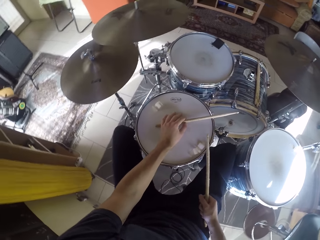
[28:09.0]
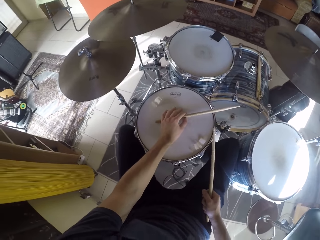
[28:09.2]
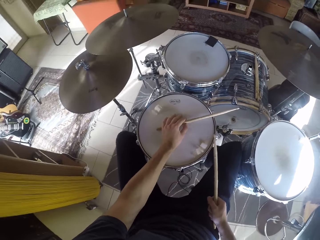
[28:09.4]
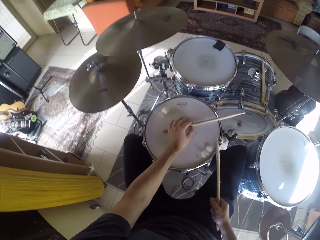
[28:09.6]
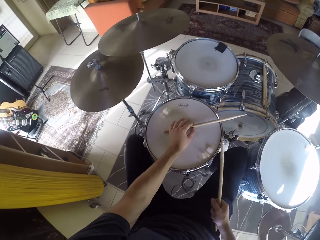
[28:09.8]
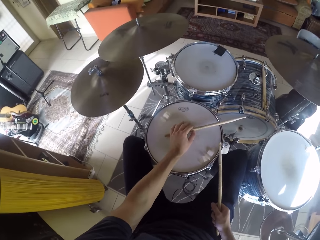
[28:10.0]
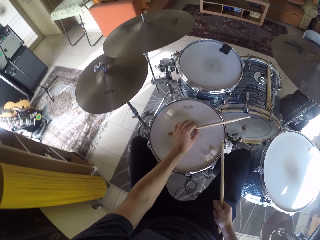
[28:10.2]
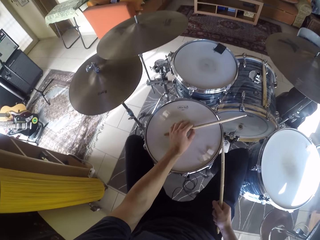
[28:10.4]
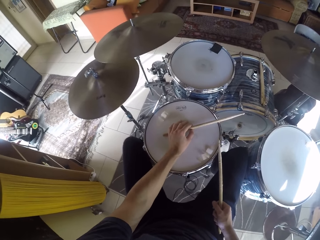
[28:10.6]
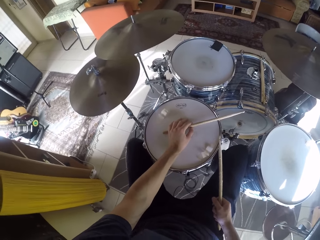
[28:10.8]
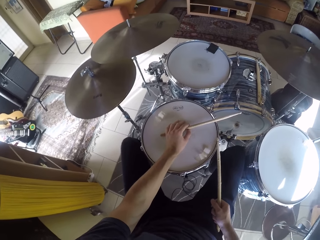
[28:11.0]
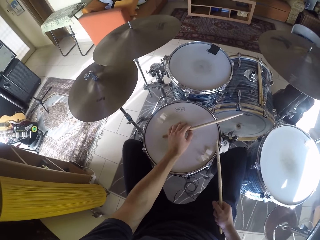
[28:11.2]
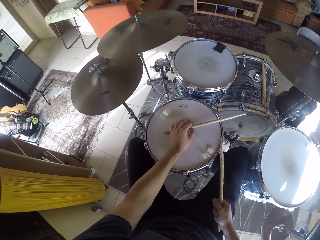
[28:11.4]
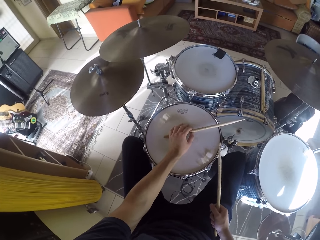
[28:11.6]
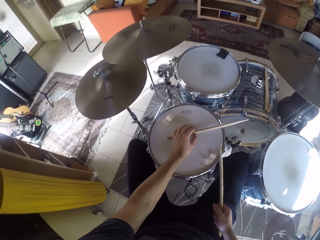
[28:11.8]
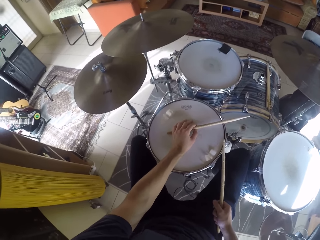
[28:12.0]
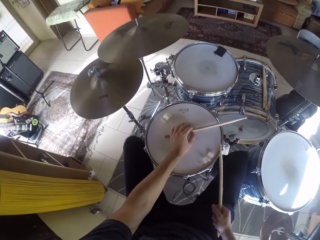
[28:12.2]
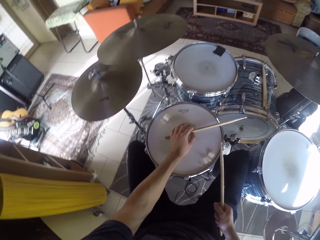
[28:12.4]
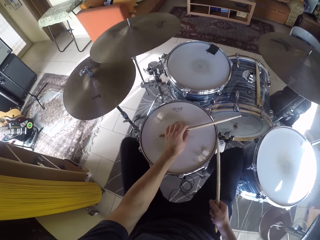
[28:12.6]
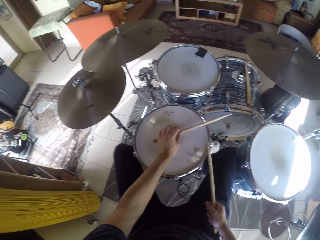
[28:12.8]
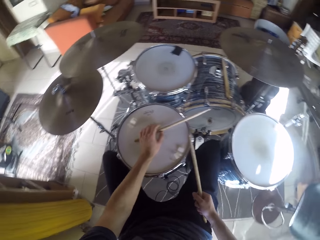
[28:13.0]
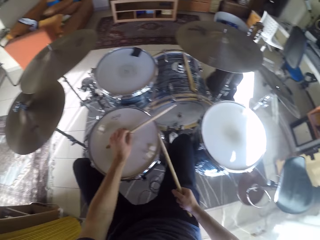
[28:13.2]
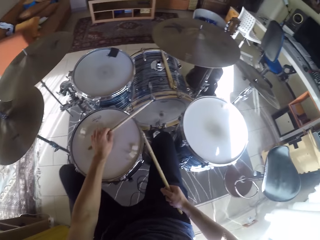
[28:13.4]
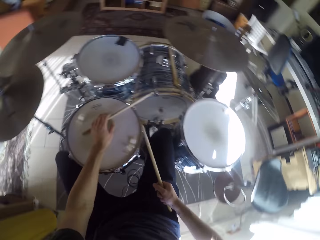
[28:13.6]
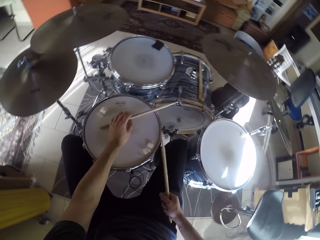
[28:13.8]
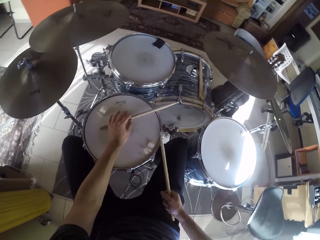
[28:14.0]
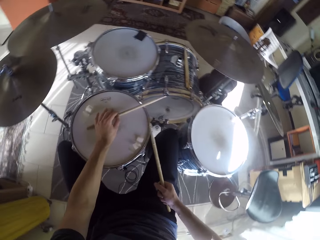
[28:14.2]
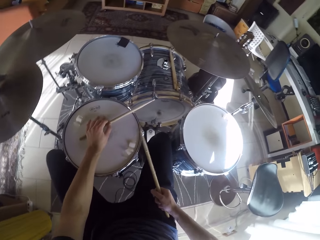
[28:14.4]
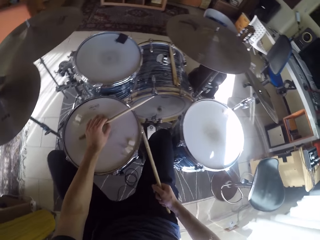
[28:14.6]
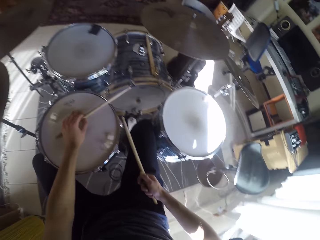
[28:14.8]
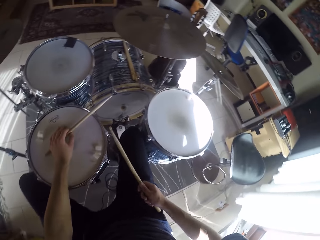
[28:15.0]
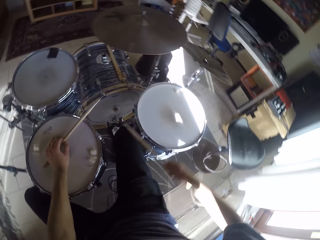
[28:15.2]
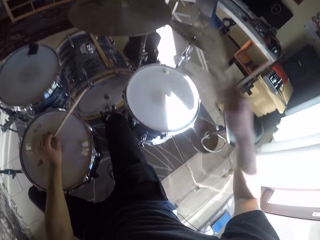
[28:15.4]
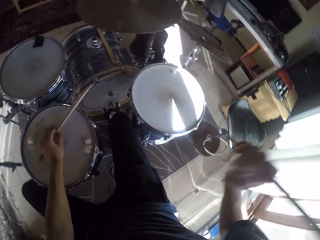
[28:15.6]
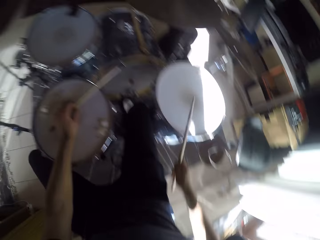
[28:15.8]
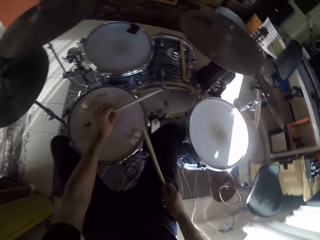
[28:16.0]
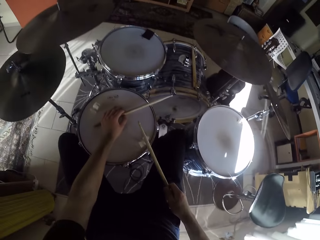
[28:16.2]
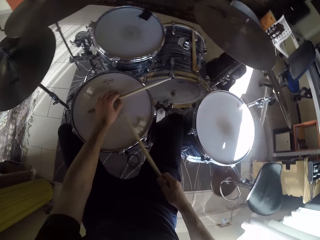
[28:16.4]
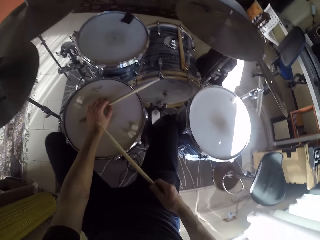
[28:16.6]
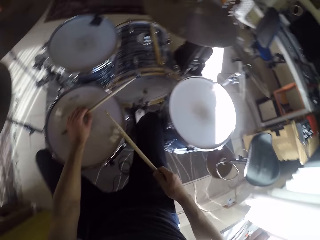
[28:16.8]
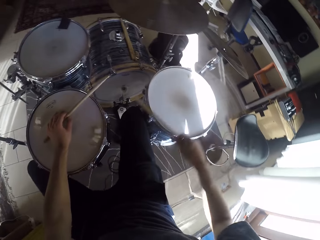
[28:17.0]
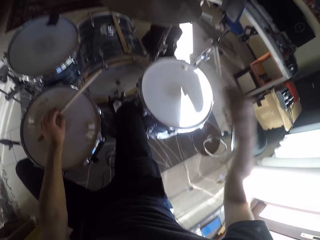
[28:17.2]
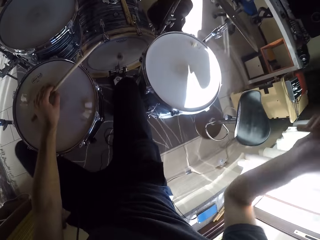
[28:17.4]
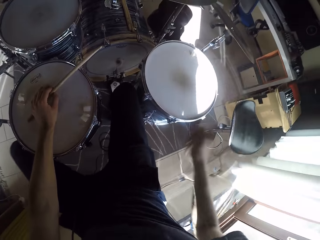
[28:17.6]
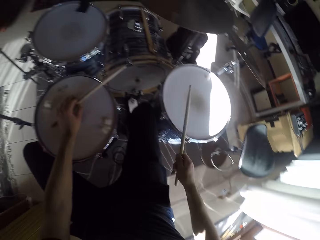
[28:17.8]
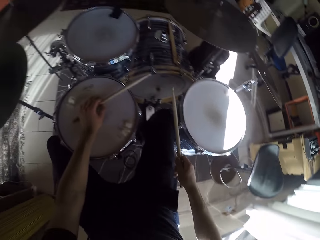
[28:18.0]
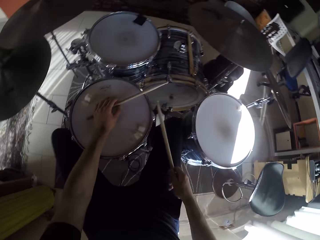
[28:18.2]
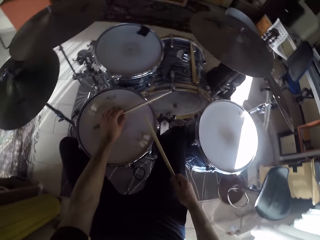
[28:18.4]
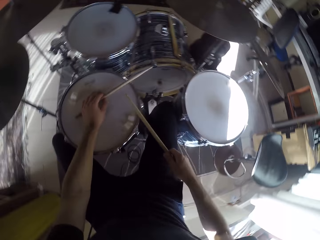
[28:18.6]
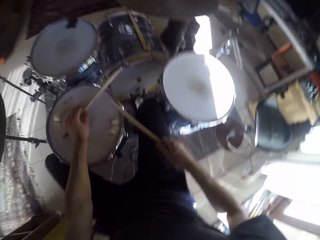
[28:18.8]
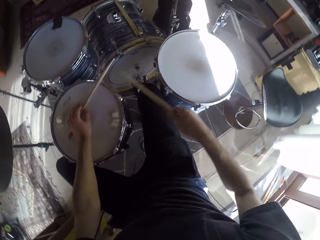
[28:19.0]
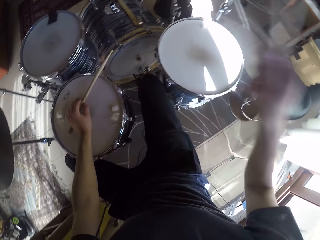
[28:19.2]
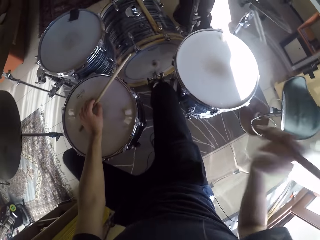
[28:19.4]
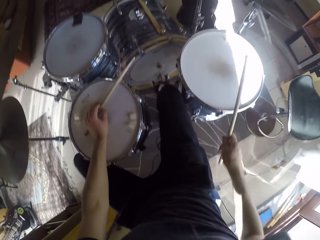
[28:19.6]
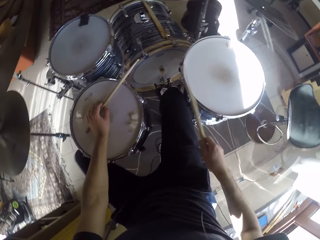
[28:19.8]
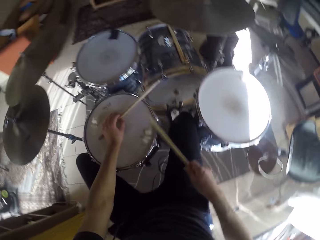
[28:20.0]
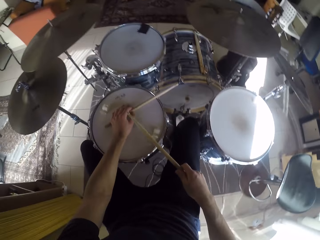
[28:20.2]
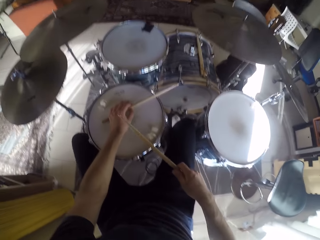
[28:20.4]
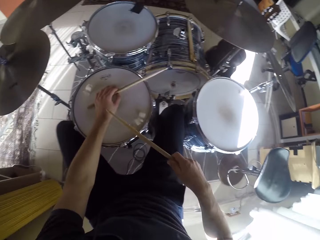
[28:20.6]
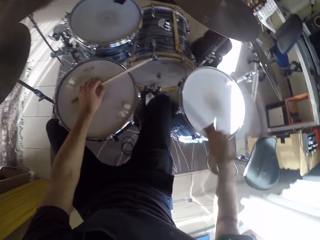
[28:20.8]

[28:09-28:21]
The camera wearer plays the drum set with his left leg and the drumstick in his right hand.

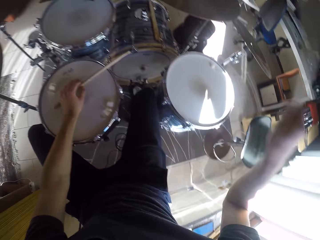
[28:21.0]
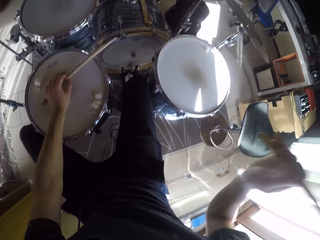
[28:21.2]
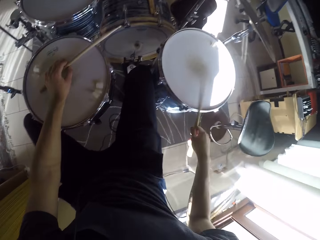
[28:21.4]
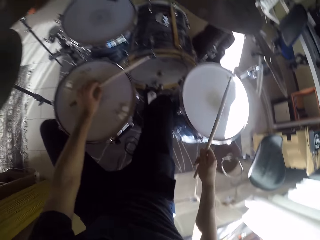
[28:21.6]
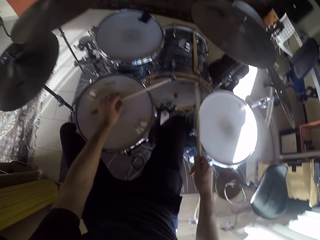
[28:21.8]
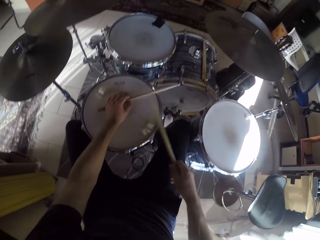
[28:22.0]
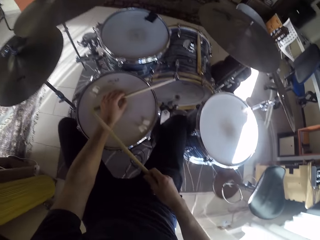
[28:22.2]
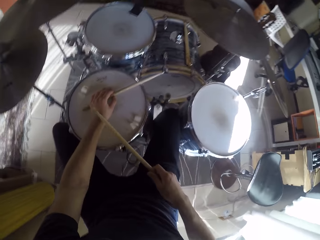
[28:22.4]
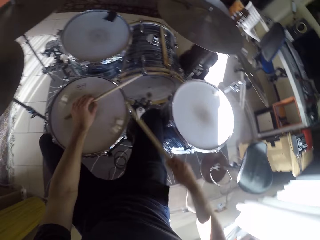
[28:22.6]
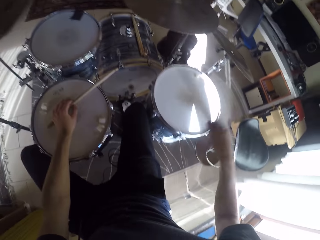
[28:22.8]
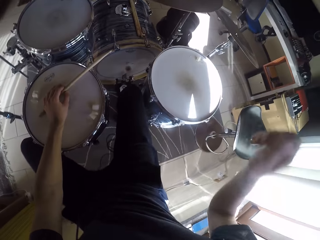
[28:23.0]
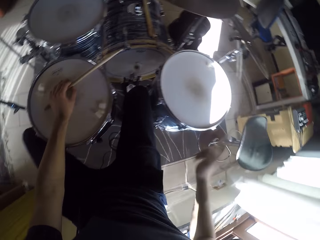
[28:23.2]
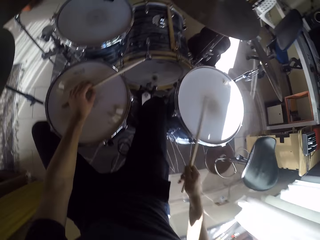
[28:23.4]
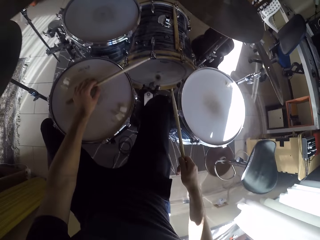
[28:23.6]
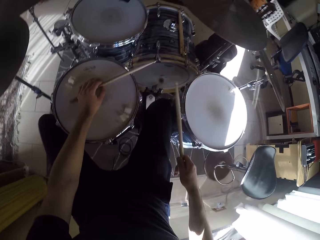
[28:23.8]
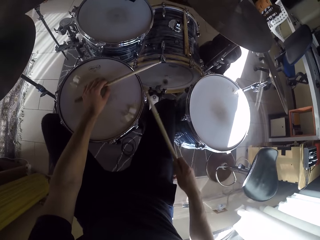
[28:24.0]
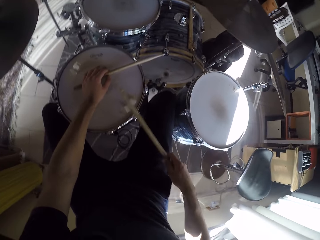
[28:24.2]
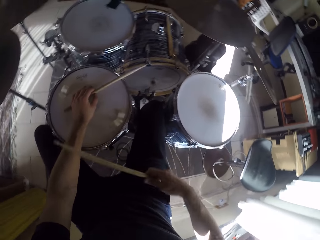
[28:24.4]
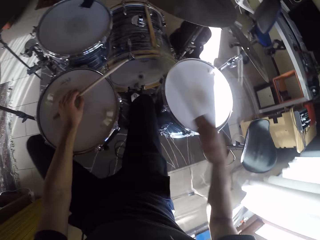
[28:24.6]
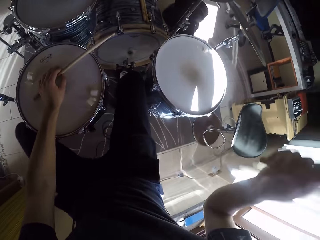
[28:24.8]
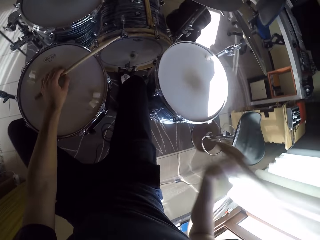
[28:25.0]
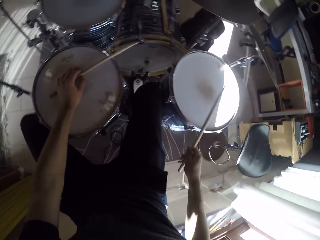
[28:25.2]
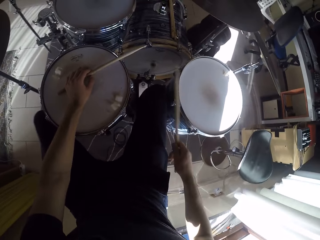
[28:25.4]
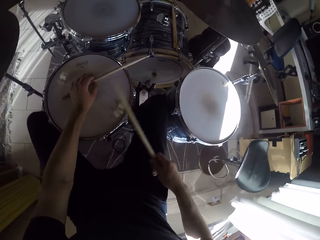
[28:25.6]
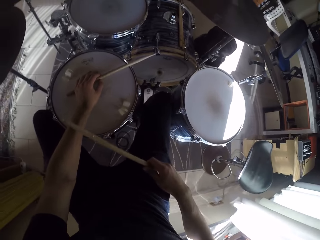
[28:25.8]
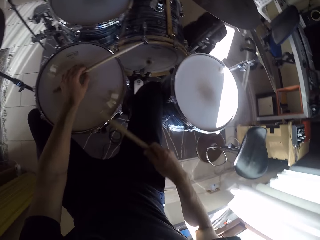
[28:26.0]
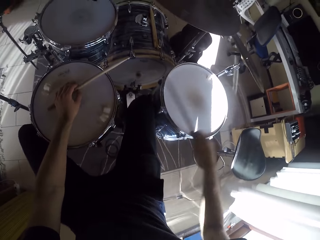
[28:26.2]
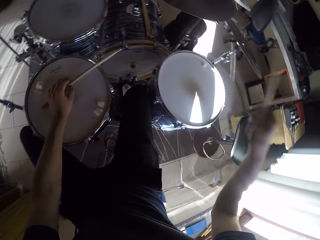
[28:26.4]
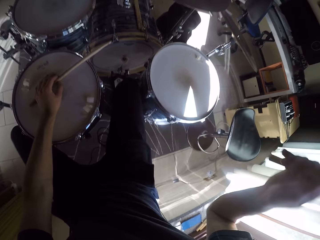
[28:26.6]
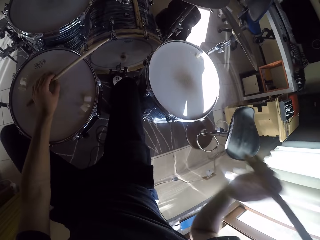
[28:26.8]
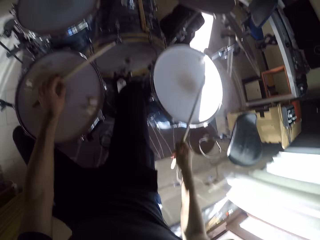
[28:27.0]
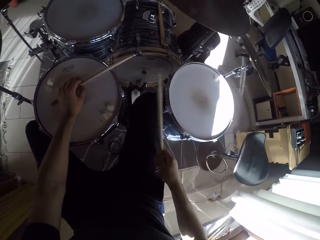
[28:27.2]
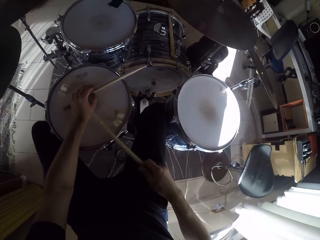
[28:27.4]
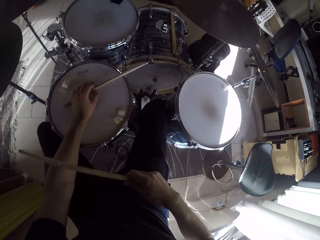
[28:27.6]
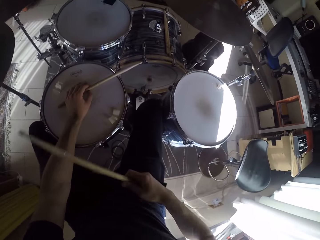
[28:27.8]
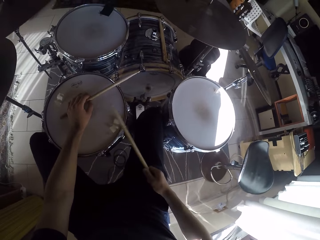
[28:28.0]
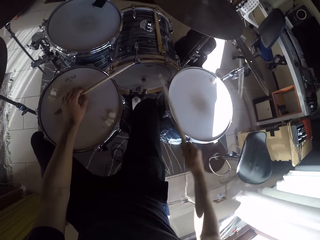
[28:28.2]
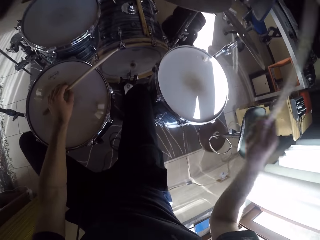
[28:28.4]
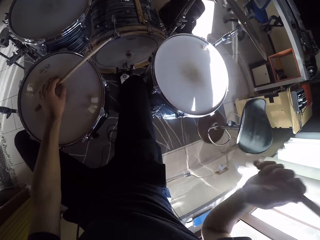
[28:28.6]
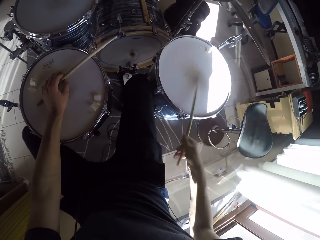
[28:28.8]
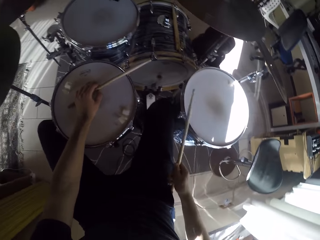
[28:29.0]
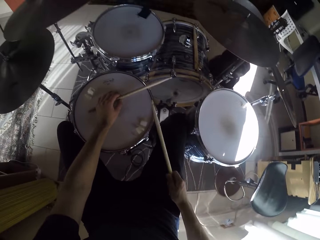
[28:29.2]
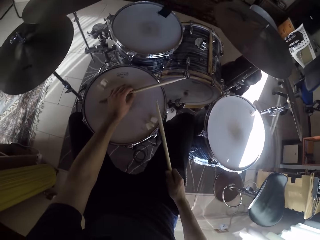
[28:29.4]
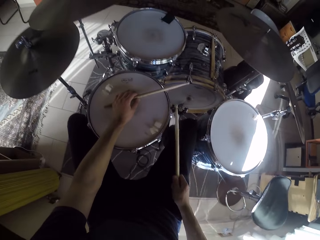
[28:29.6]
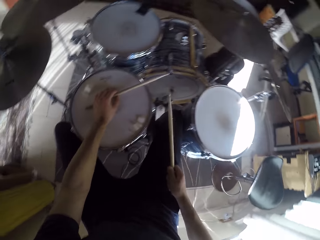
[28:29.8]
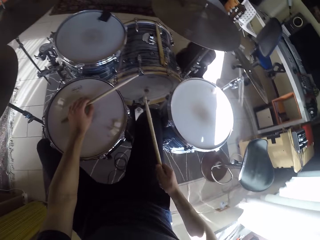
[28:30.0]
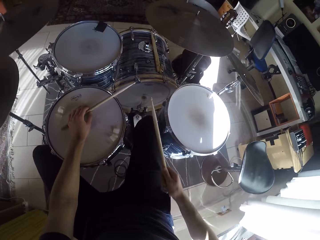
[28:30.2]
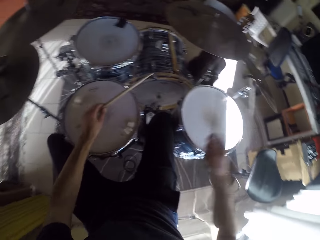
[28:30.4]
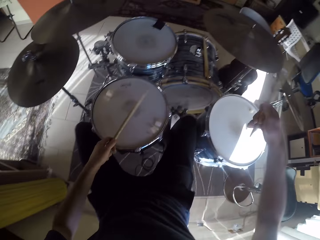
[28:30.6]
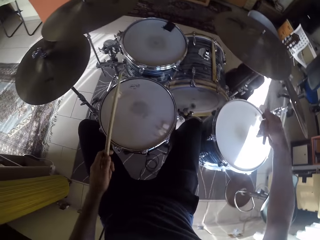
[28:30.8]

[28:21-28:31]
The camera wearer plays the drumset with both legs and drumsticks in both hands.
